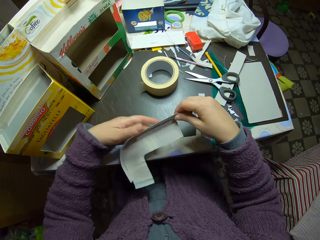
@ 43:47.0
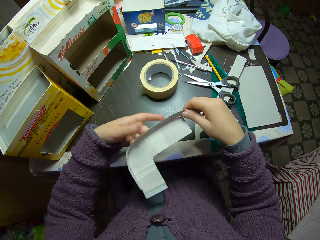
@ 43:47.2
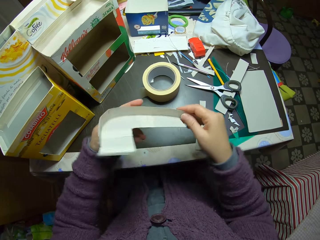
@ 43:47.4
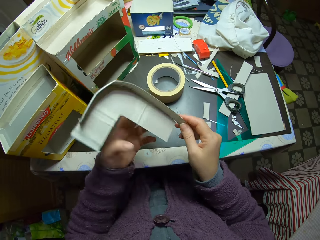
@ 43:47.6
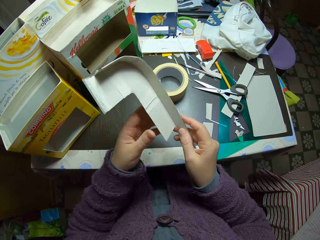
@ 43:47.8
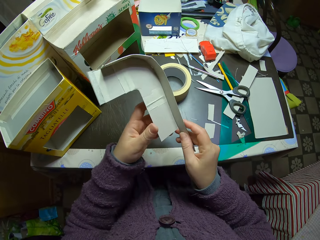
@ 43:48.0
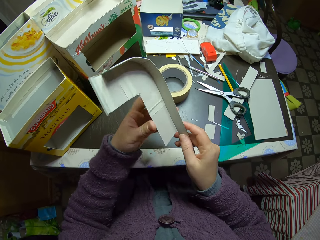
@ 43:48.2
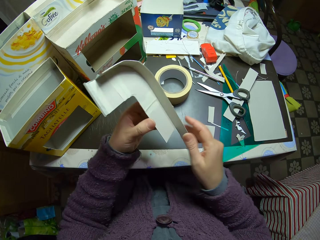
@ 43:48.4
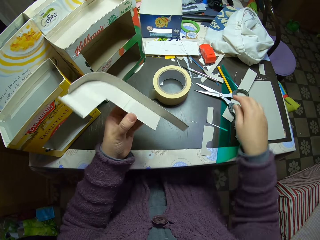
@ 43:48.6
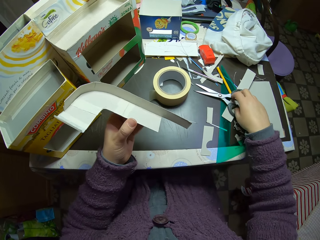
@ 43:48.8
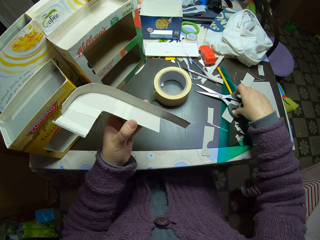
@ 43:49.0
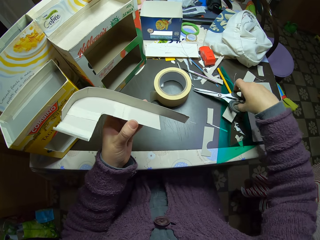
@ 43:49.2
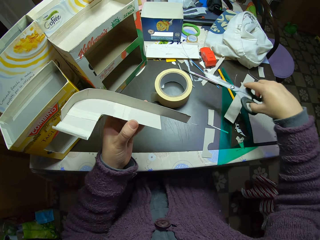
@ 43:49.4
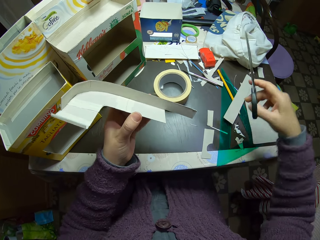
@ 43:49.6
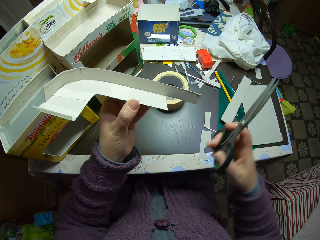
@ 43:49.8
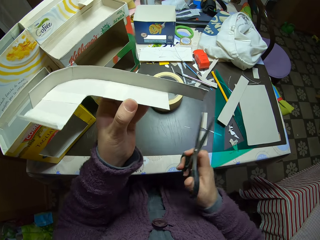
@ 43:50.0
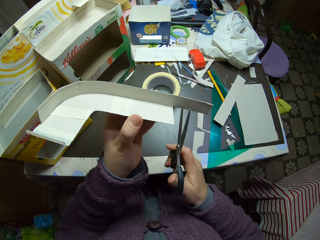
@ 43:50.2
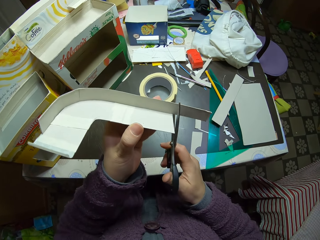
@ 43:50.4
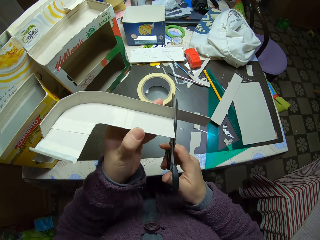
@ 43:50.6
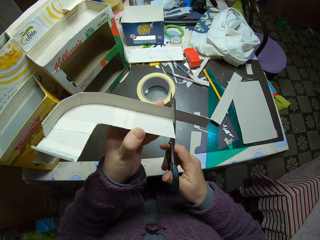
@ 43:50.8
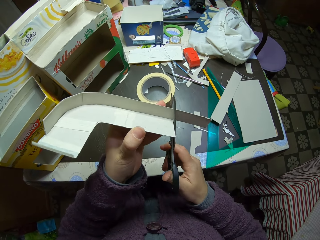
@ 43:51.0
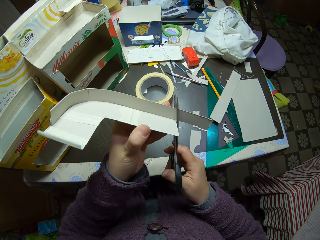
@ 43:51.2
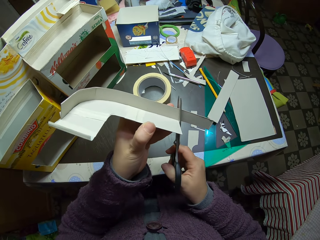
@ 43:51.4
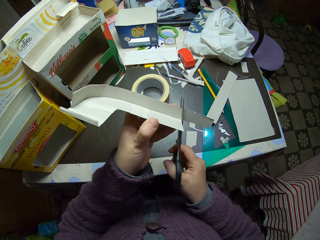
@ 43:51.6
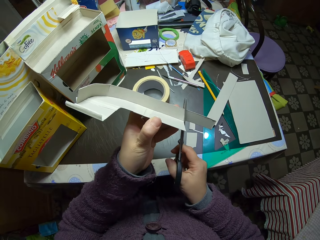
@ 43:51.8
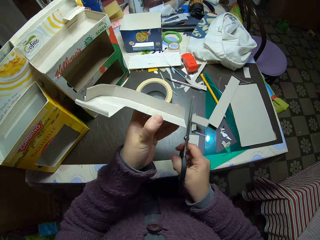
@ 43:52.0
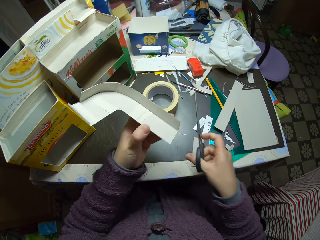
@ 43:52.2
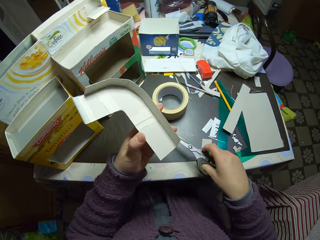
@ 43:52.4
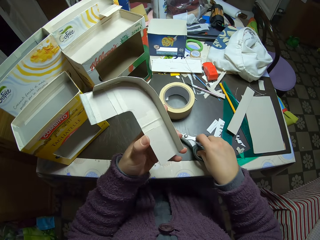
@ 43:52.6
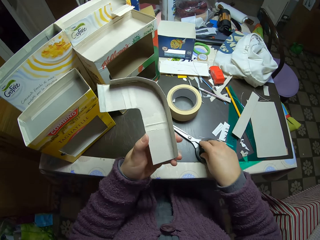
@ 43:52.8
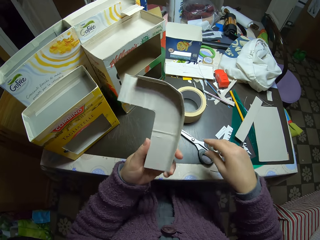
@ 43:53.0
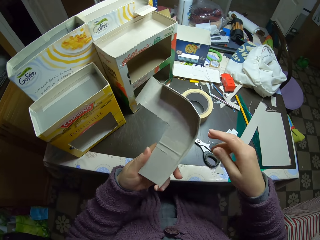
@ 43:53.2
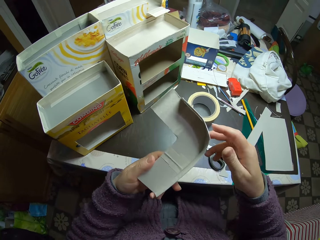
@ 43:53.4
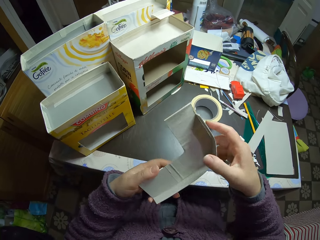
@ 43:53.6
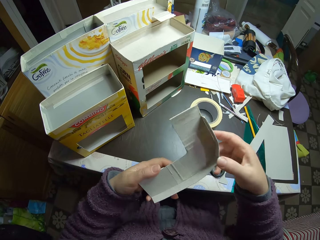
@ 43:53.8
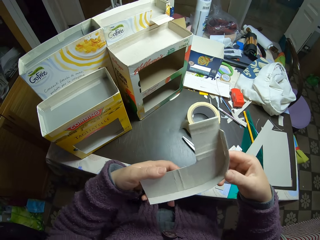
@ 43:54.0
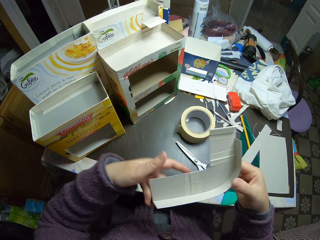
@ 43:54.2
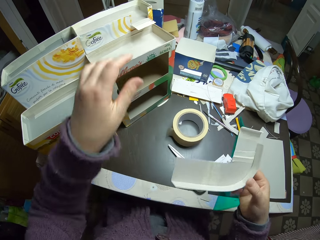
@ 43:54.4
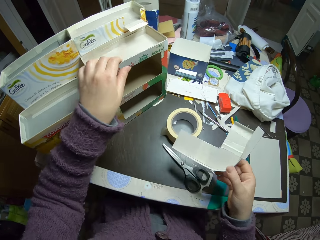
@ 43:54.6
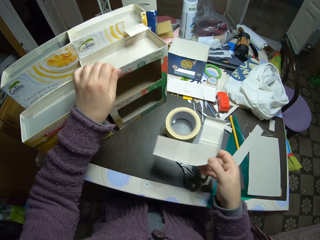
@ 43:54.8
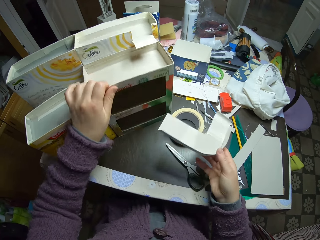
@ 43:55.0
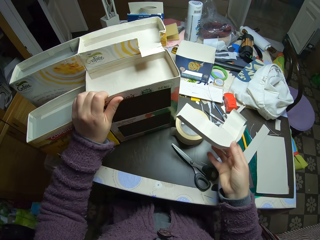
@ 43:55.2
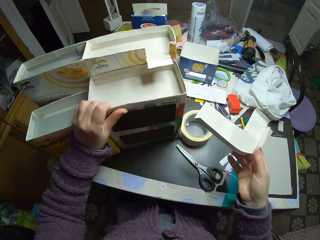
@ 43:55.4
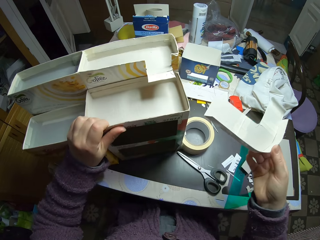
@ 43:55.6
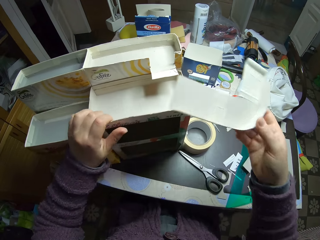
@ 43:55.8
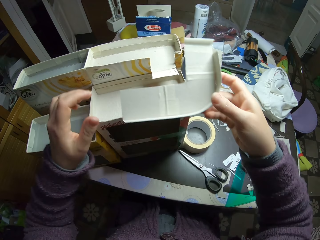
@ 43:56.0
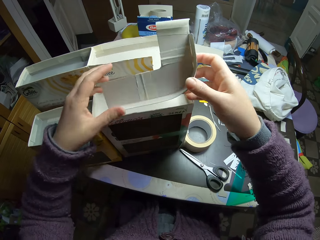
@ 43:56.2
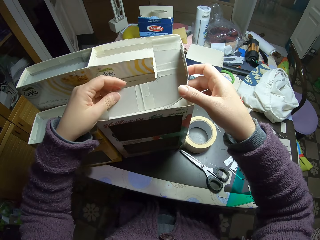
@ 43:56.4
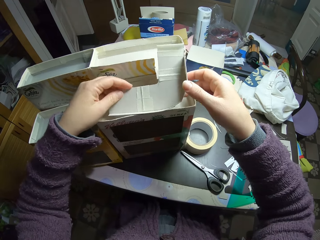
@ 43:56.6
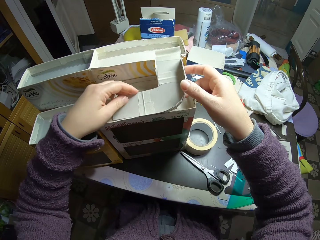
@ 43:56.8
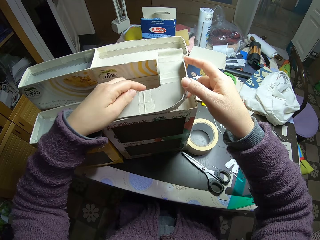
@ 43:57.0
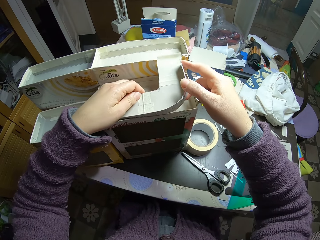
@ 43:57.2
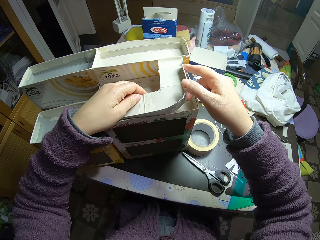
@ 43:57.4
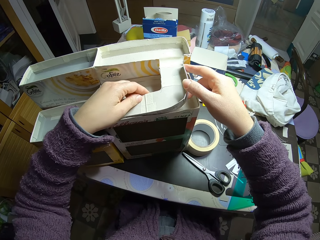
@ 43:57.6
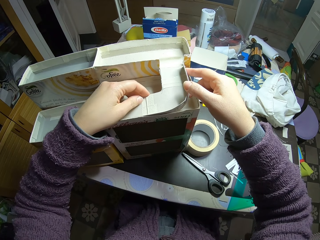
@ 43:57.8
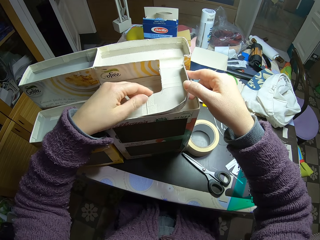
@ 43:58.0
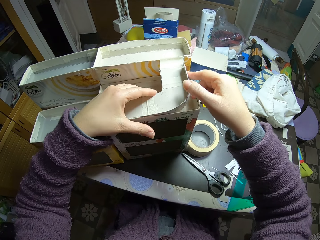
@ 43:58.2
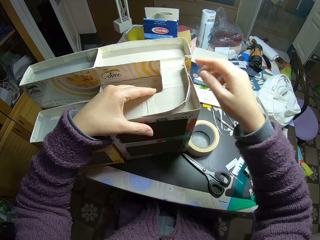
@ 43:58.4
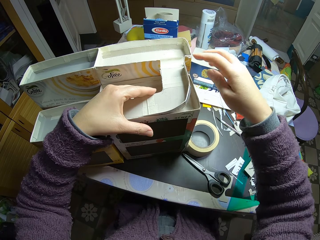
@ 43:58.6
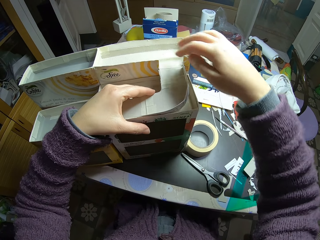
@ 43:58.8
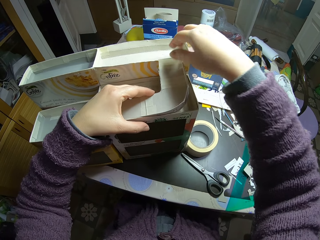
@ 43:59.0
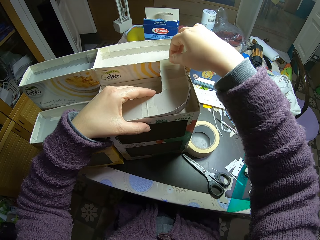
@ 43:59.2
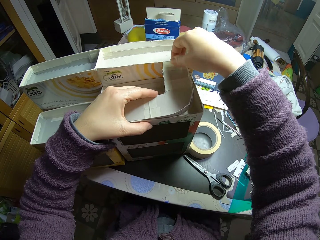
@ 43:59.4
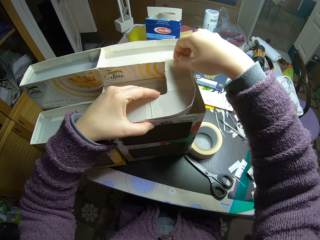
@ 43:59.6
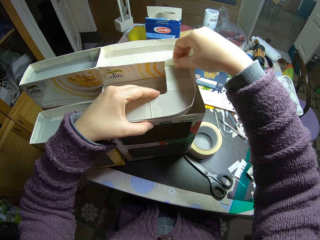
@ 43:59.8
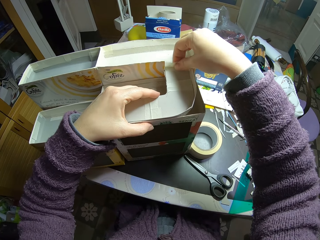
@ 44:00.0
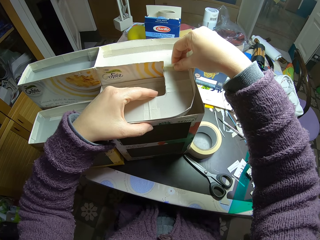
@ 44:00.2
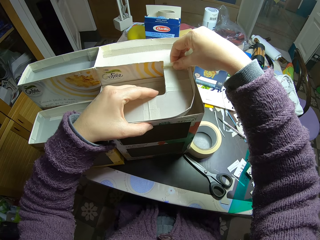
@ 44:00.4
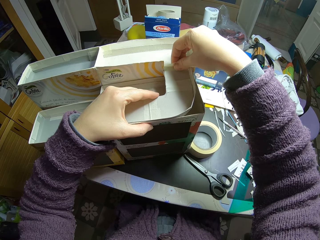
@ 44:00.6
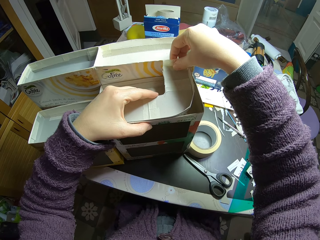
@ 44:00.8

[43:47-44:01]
The camera wearer picks the paper from the table. They pick the scissors from the table. They cut the paper with the scissors. They drop the scissors on the table. They move the cartons on the table. They fit the paper into the cartons on the table.

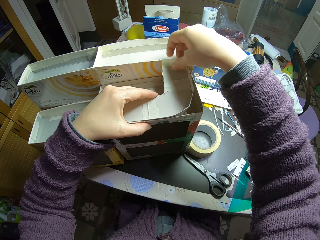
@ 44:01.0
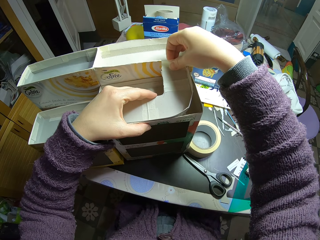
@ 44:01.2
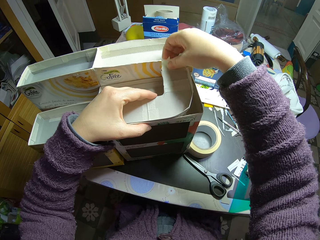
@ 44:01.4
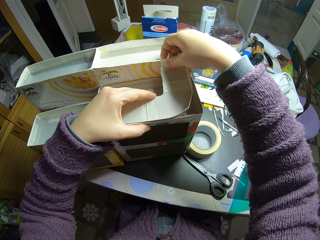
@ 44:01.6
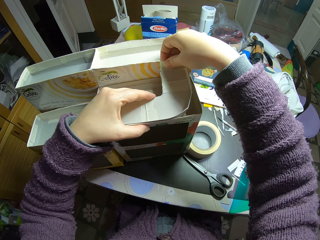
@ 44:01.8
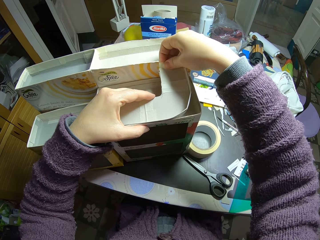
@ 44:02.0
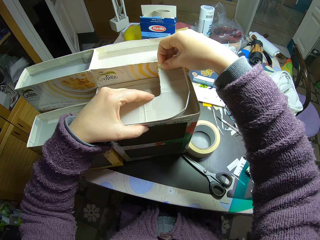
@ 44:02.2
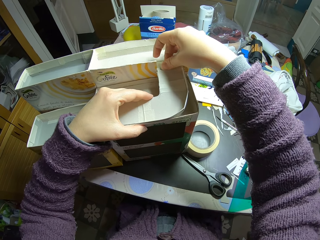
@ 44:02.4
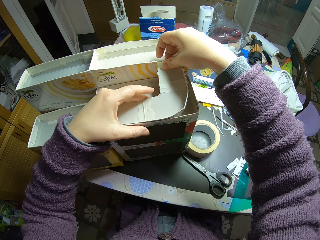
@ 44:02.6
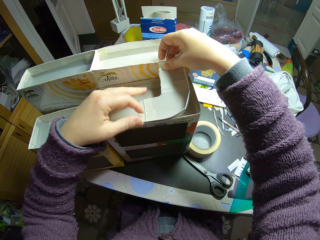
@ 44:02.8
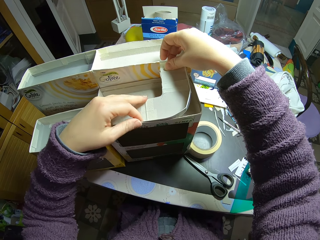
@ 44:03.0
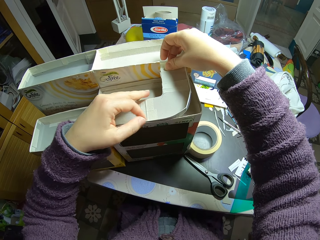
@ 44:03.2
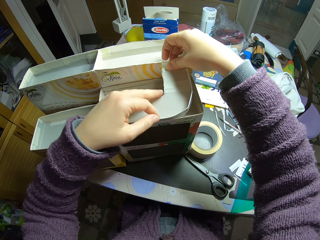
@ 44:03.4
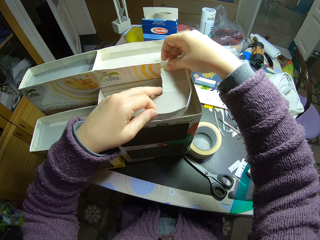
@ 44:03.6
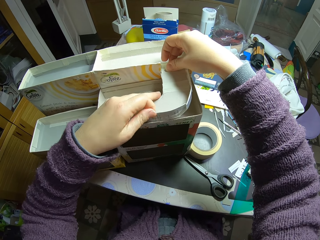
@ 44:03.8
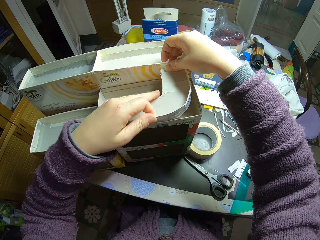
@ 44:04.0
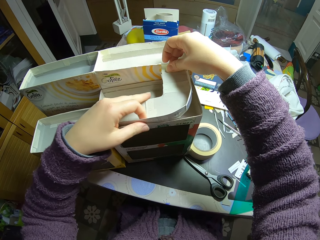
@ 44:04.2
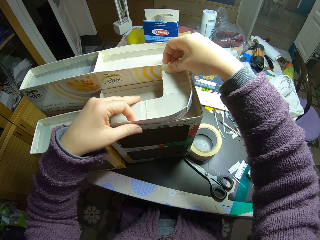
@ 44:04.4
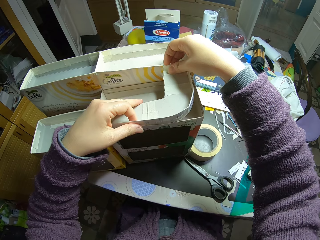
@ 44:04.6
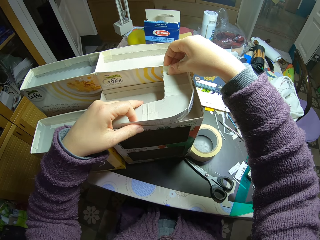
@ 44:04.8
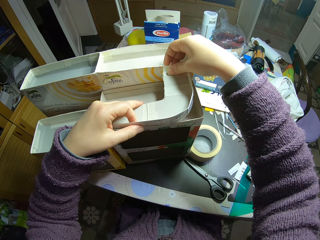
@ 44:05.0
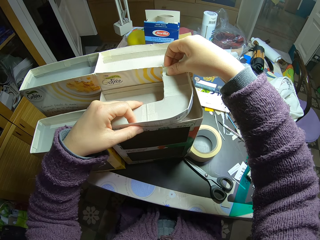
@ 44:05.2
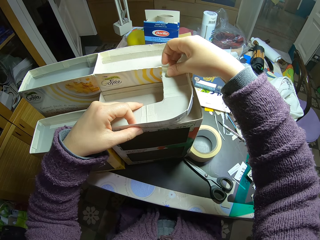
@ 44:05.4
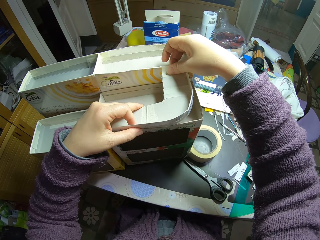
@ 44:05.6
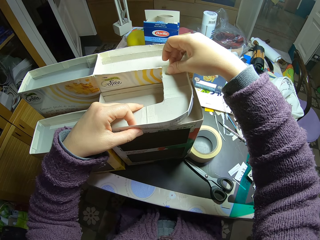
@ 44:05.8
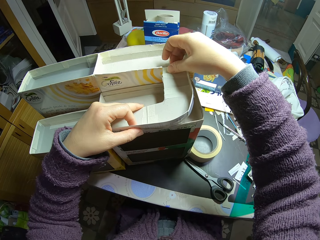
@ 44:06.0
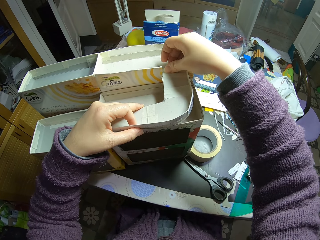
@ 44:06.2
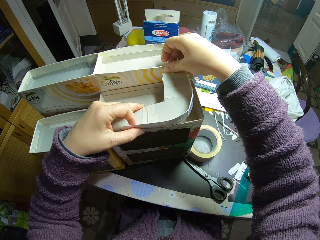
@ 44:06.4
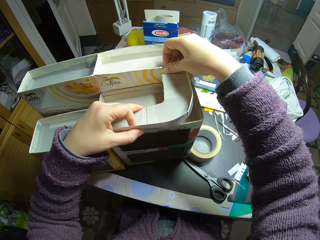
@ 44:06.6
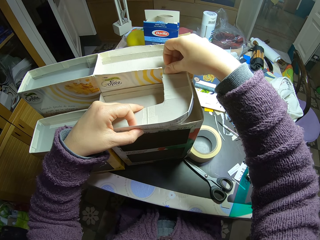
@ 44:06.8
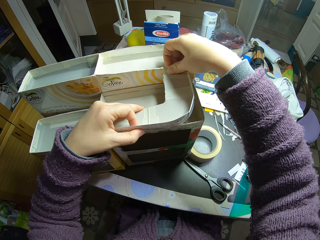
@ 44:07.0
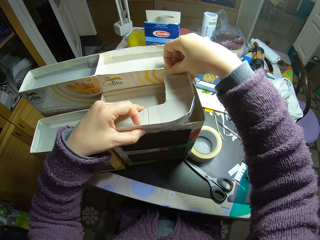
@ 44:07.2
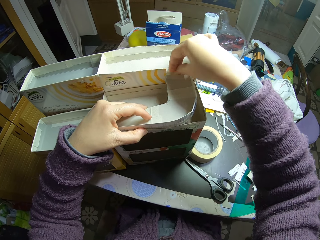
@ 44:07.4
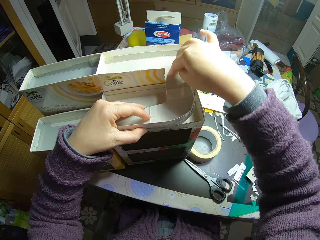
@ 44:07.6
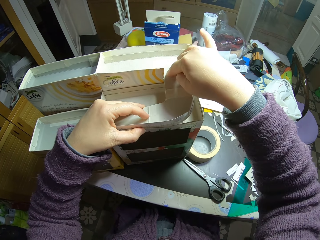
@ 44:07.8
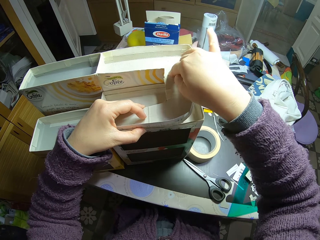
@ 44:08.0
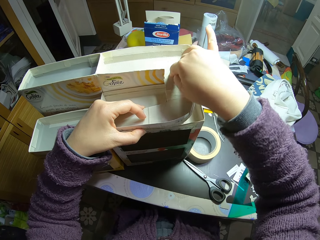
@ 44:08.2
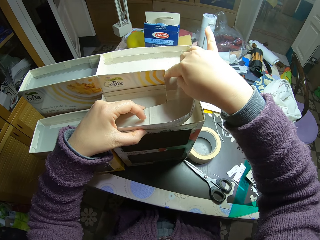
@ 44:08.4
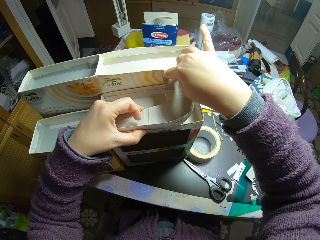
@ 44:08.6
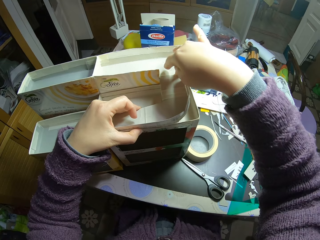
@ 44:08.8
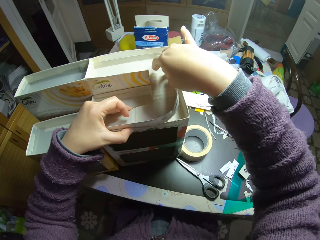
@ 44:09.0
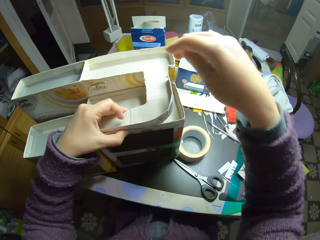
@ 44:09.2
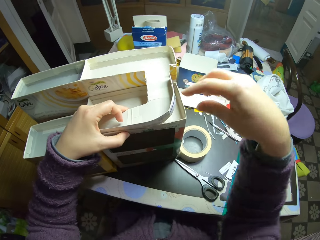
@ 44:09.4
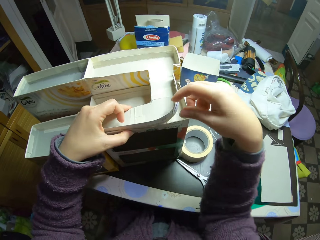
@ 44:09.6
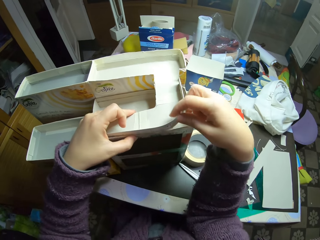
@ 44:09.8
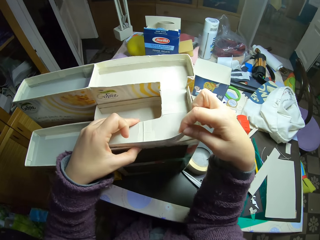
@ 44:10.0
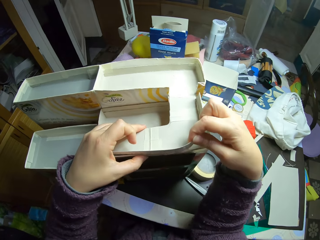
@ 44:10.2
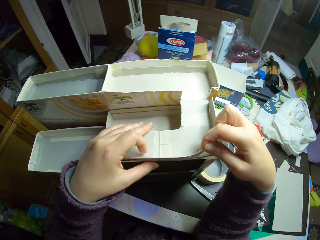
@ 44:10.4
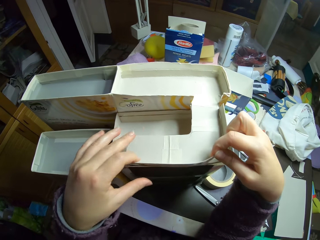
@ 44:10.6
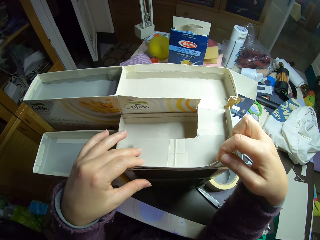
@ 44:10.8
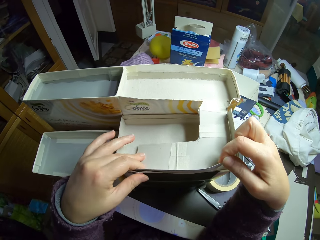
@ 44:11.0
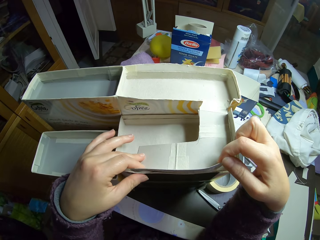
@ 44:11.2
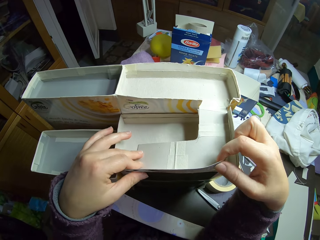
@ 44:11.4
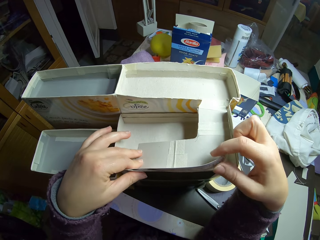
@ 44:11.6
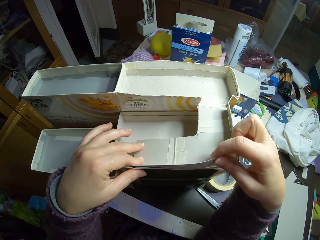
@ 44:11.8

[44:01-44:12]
The camera wearer fixes the paperboard craft.
